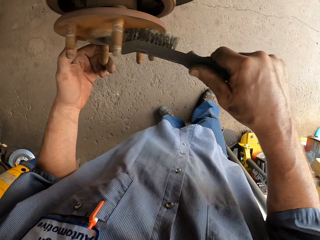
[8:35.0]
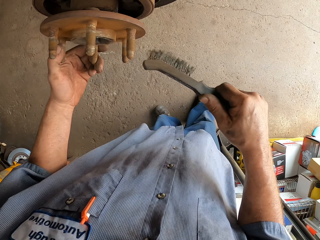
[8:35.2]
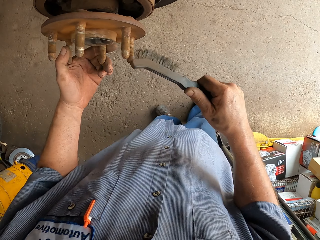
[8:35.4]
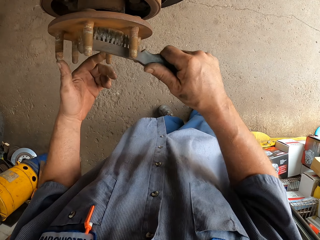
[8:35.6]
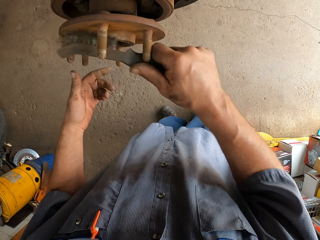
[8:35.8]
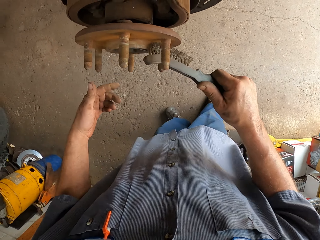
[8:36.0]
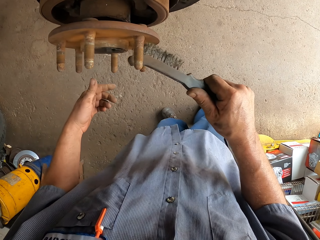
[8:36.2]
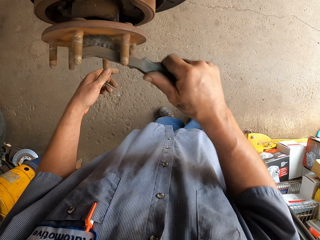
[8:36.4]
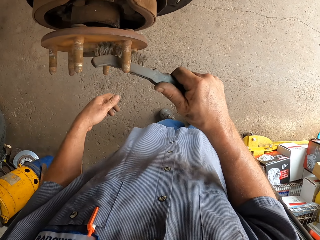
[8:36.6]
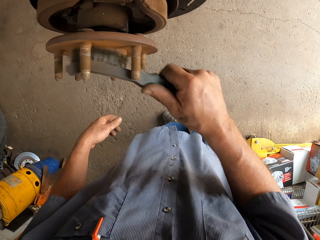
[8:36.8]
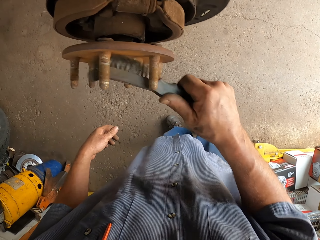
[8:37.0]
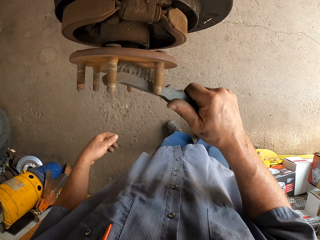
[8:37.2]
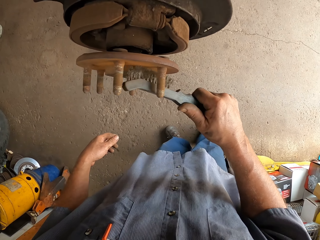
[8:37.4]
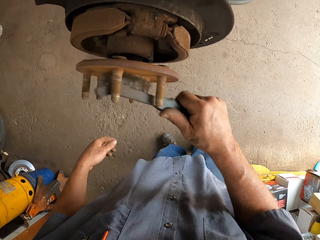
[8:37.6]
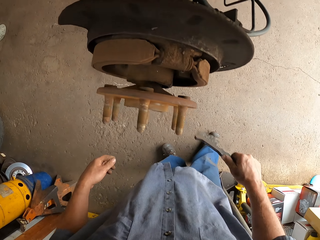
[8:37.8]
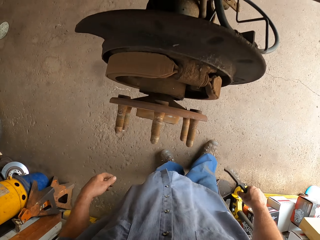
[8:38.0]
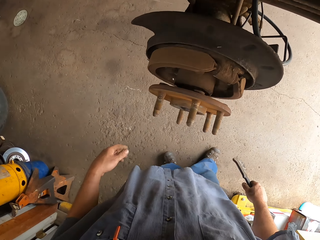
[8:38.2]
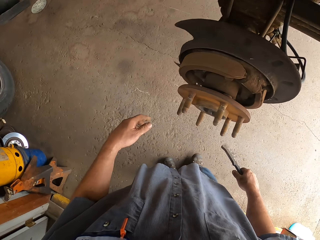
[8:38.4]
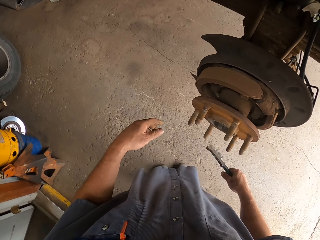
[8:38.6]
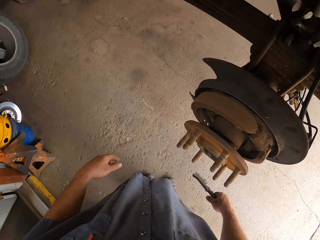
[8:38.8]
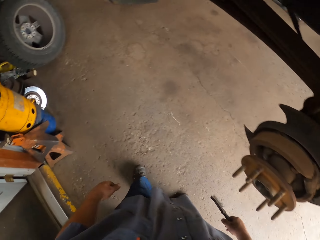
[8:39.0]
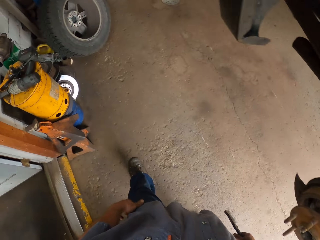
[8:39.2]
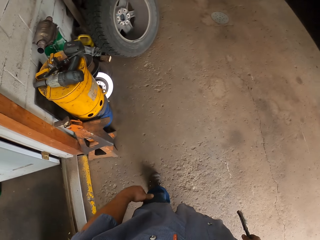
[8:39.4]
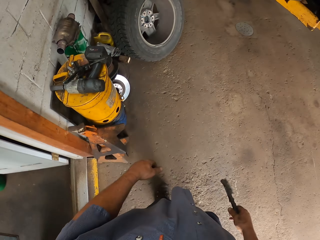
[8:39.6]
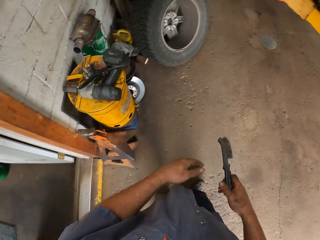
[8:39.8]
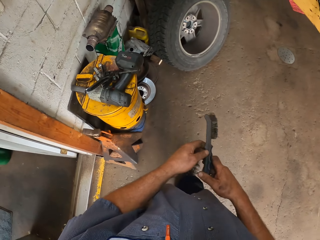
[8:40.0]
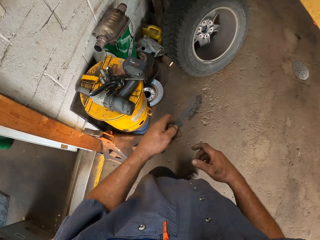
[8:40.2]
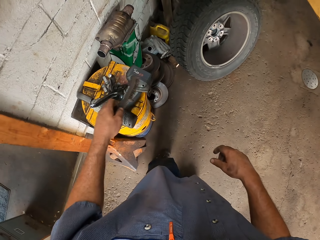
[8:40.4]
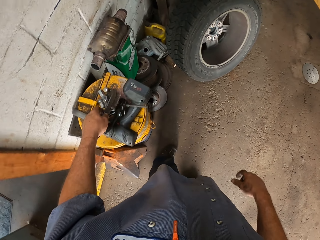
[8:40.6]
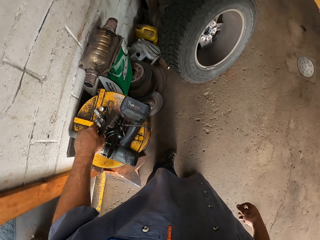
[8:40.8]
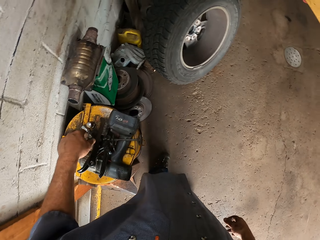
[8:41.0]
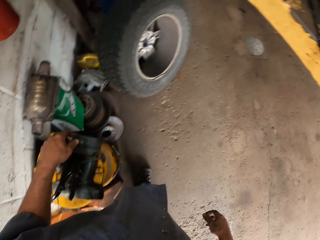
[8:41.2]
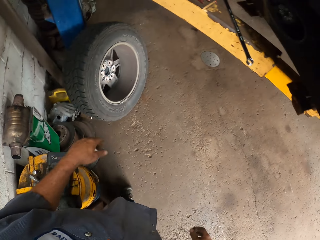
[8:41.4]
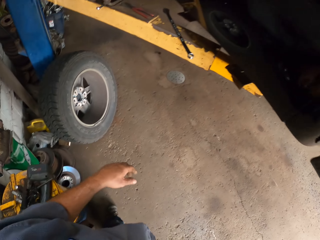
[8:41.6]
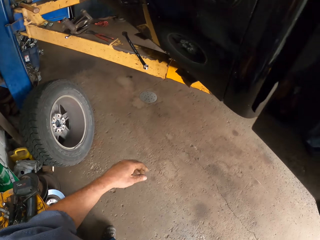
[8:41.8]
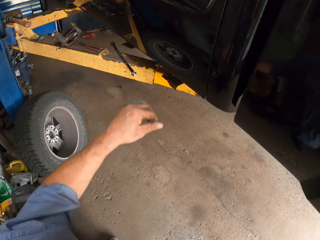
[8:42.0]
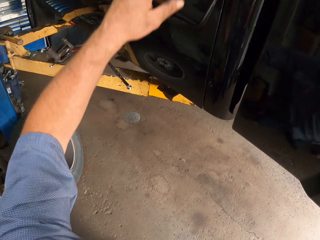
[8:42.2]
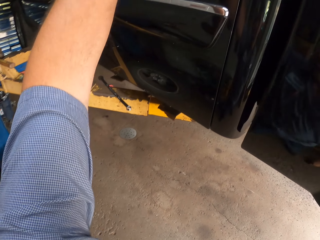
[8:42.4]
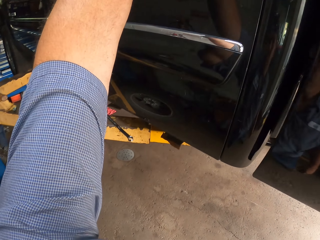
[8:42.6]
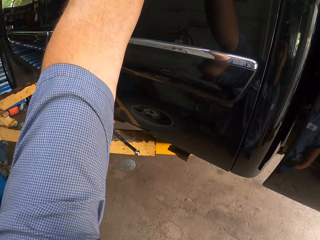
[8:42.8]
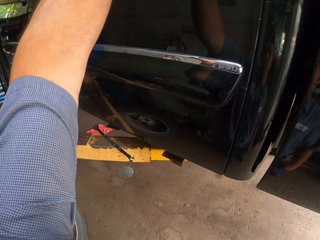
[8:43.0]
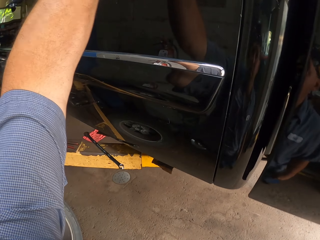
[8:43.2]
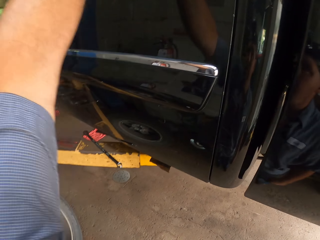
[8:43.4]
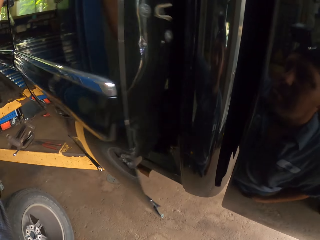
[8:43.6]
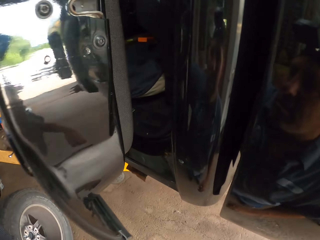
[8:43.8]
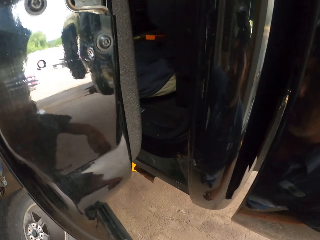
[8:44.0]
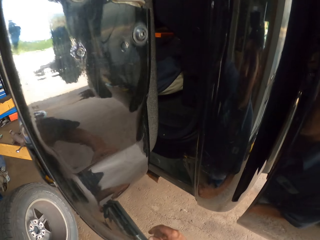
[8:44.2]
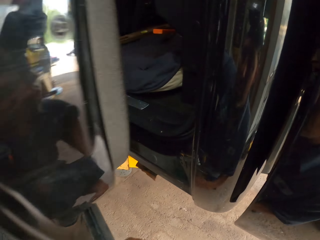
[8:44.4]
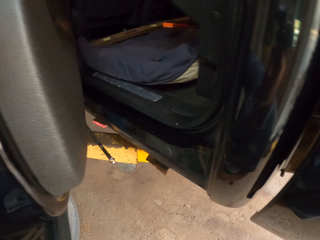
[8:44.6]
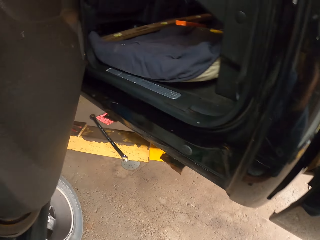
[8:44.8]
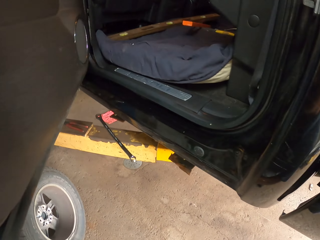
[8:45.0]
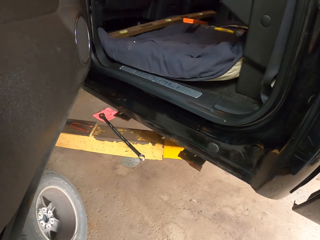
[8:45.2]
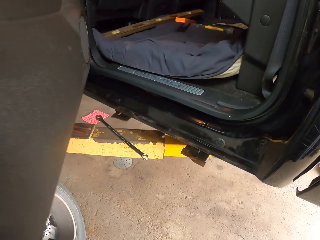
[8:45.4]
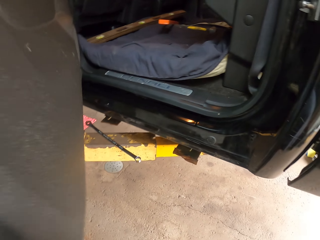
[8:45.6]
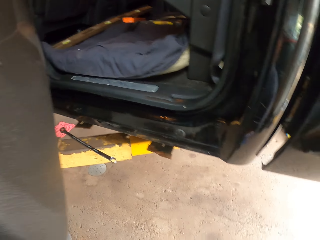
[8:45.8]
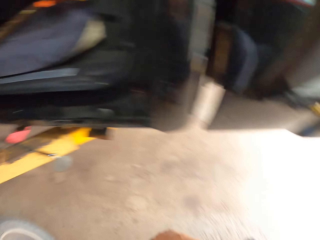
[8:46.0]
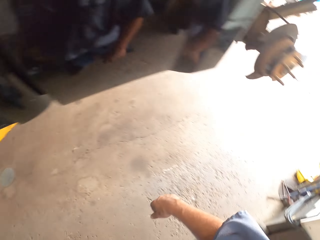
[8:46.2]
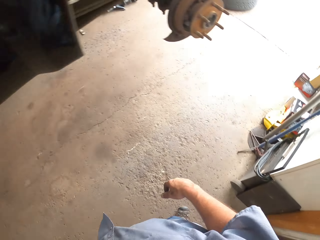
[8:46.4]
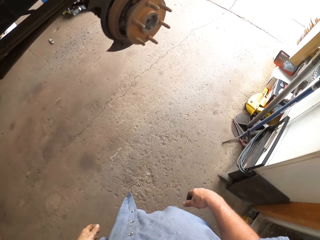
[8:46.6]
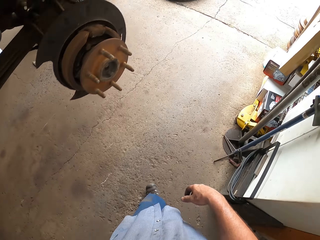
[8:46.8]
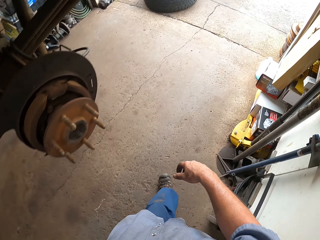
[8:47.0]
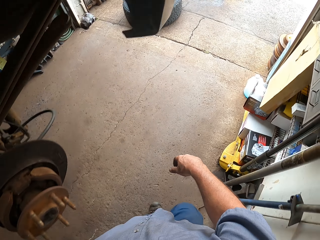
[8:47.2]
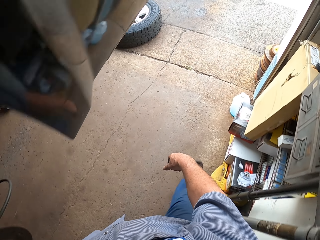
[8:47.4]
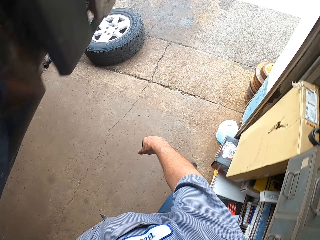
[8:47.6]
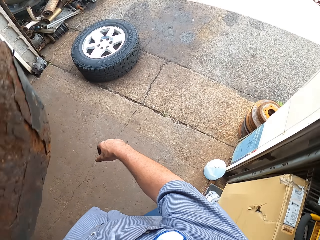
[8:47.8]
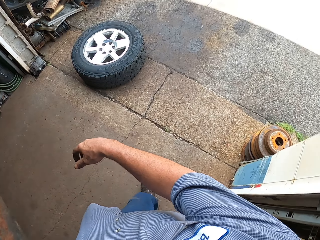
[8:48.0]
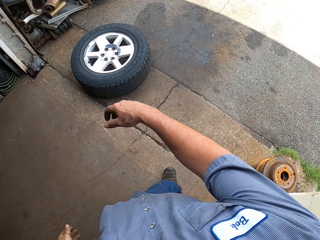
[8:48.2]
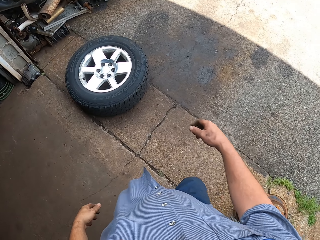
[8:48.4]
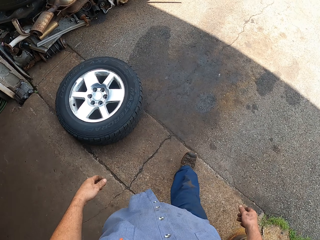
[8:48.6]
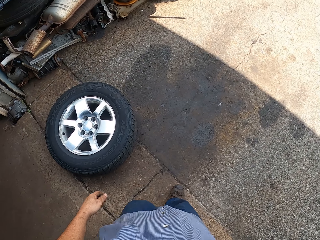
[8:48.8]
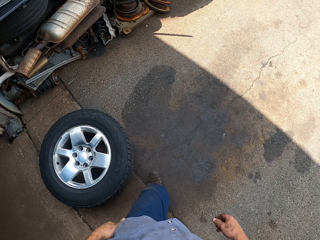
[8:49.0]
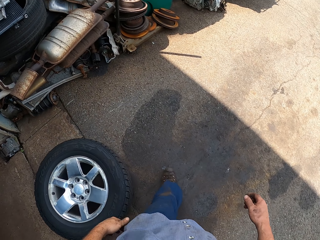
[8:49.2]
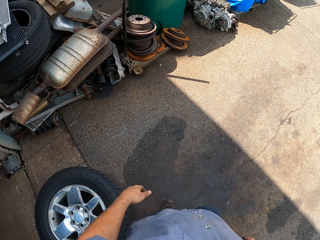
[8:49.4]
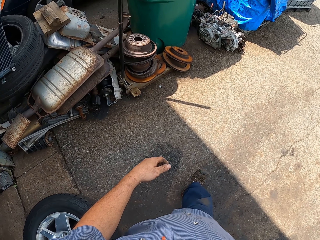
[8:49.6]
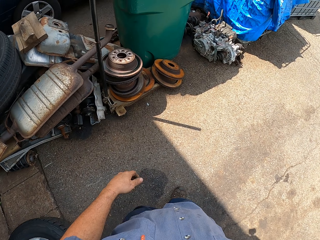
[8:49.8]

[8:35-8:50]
The camera wearer moves the wheel hub. They brush the wheel hub. They move both hands. They make a step. They walk around. They transfer the brush to the left hand. They place the brush on the container. They make a step. They lift the left hand. They open the car door. They look inside the car. They walk around.

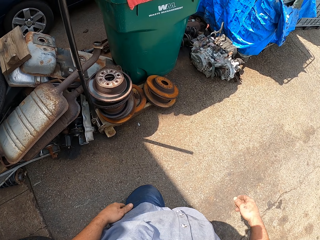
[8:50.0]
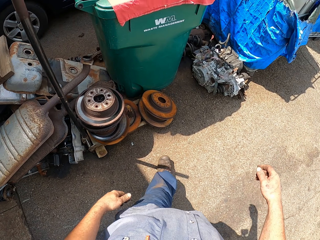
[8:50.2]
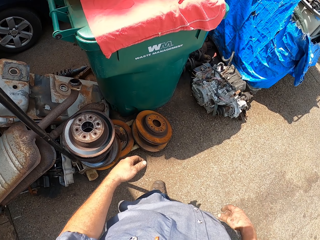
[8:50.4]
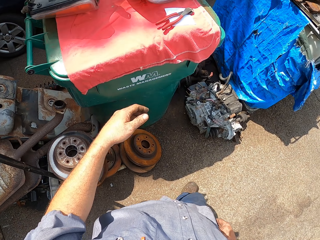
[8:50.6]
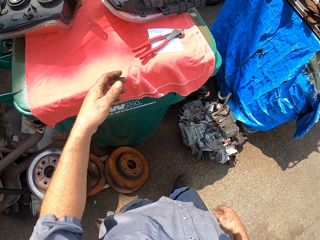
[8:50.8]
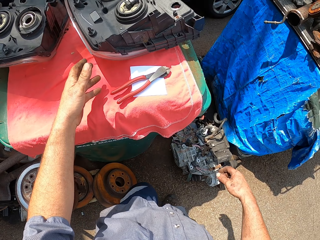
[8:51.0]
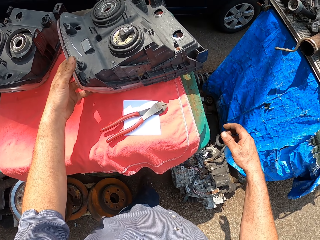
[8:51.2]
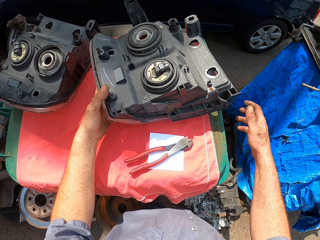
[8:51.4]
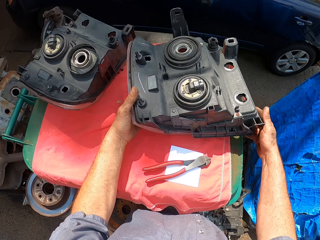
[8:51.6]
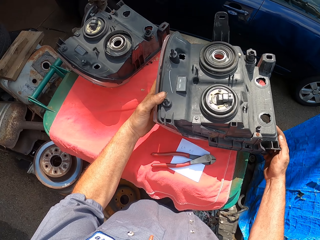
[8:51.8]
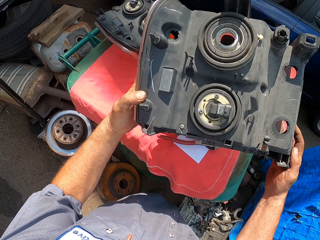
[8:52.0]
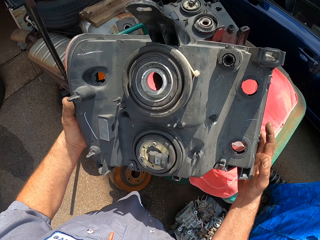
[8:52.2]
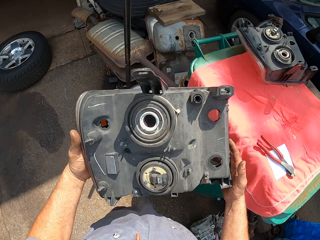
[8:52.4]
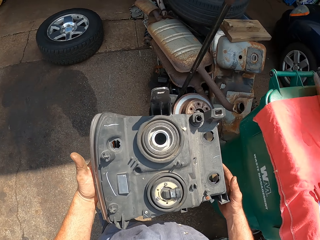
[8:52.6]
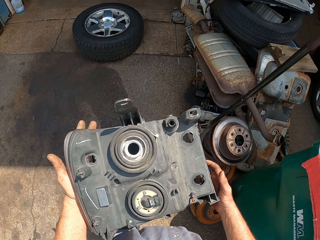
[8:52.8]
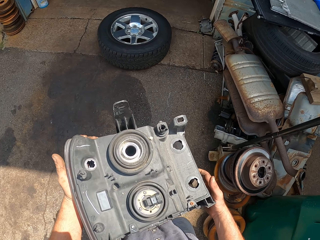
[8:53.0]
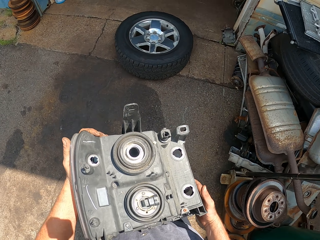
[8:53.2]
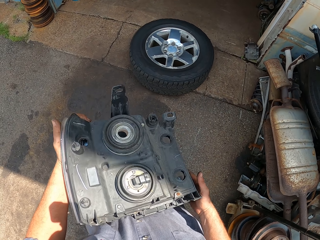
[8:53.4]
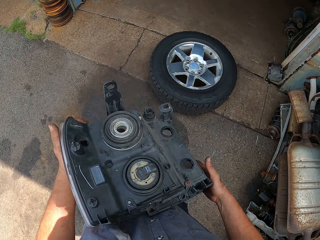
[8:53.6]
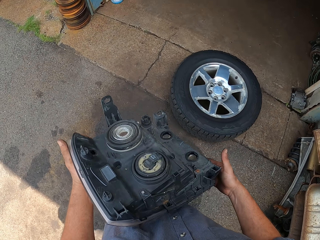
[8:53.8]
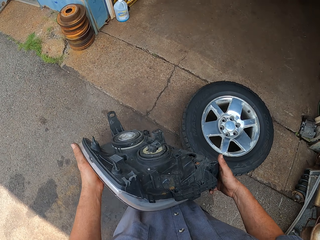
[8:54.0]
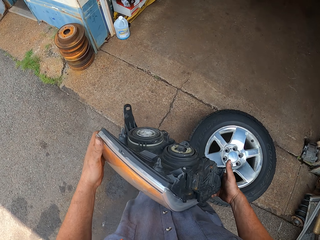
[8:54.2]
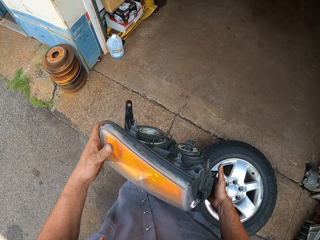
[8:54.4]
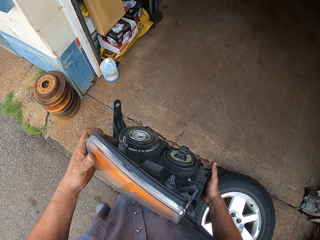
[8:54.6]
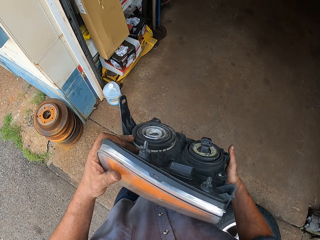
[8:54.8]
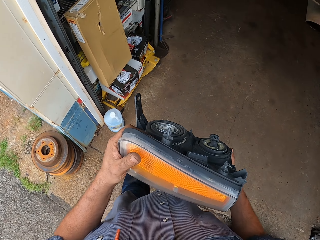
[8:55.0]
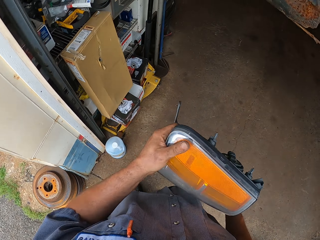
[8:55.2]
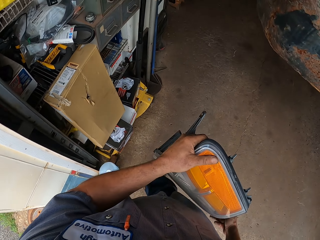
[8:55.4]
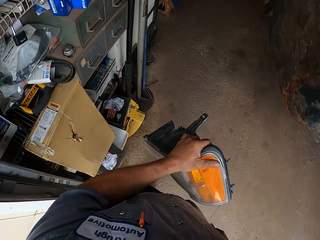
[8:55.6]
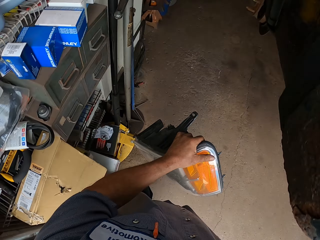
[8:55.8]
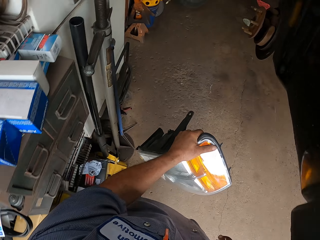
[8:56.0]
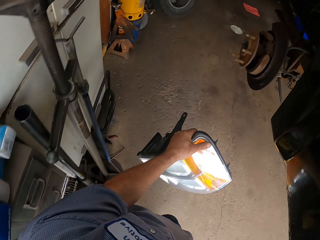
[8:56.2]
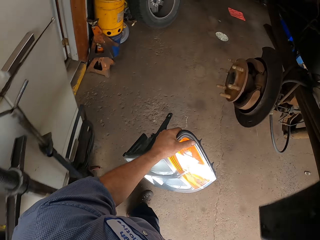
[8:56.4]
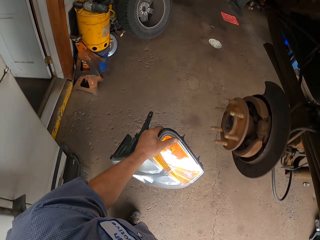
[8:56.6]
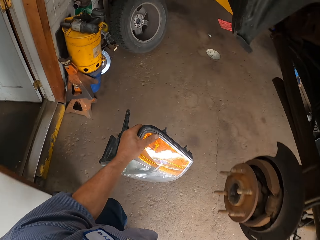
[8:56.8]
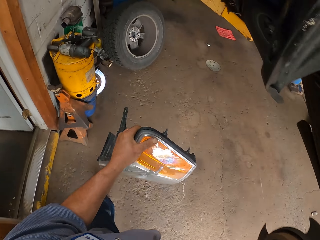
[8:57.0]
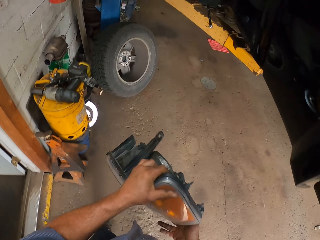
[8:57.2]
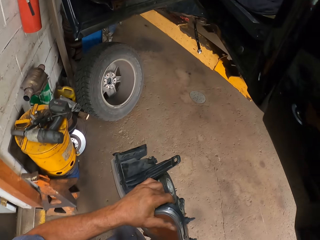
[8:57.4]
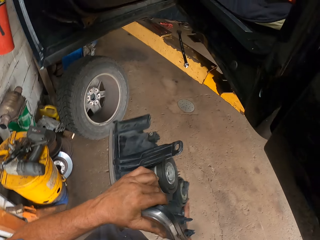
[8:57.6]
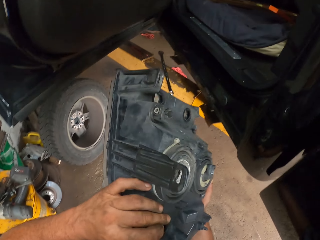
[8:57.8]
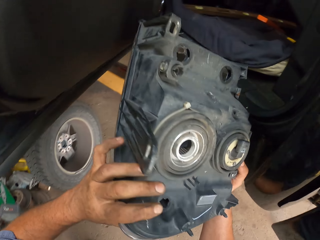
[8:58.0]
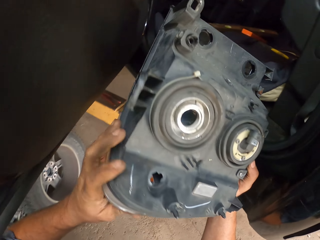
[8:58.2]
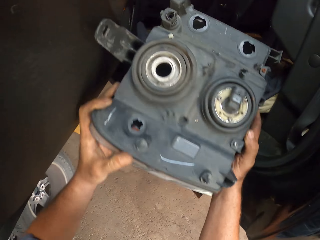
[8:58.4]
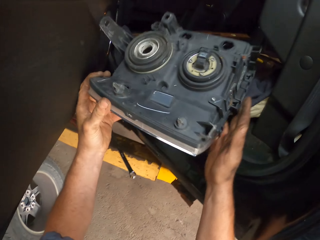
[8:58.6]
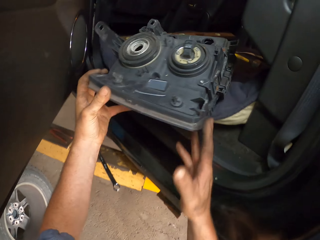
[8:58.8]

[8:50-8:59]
The camera wearer lifts the left hand. They pick up the car spare lights. They walk around. They place the car spare lights inside the car. They lift an object.
